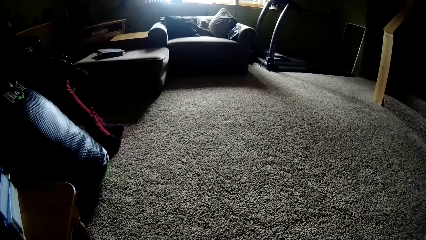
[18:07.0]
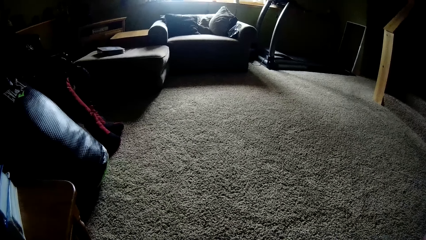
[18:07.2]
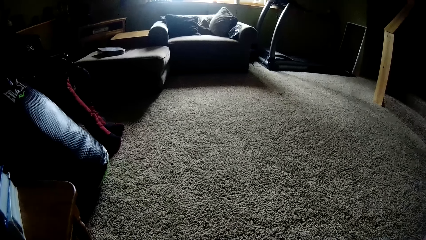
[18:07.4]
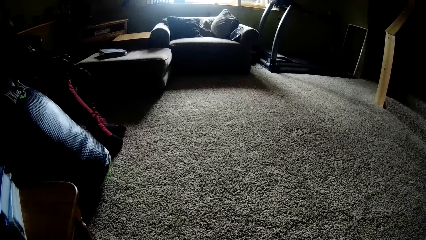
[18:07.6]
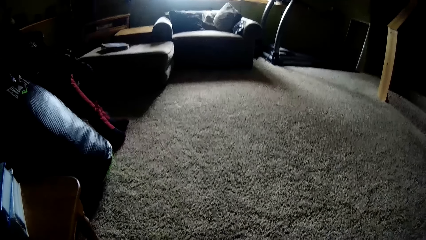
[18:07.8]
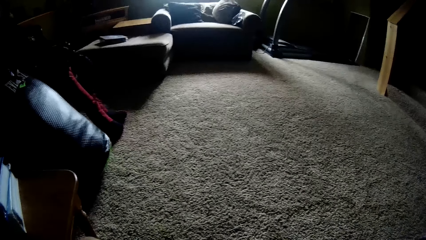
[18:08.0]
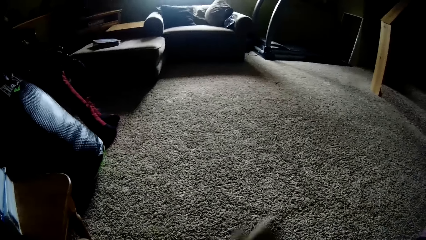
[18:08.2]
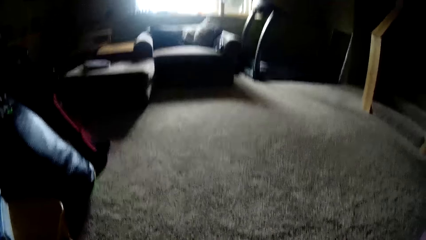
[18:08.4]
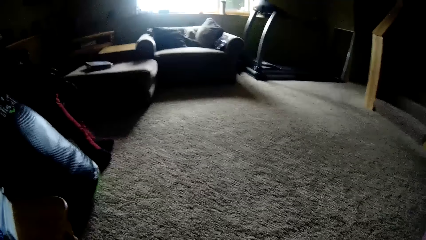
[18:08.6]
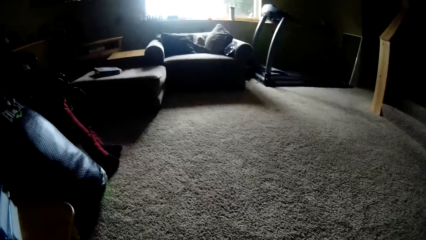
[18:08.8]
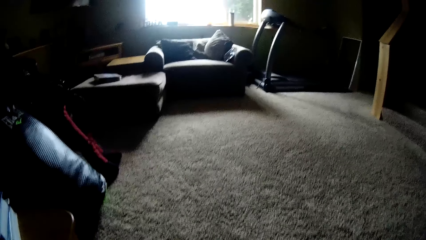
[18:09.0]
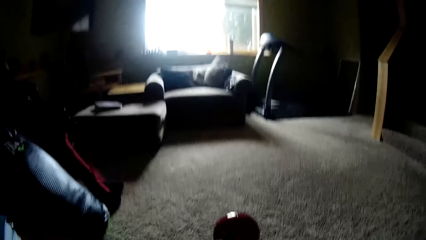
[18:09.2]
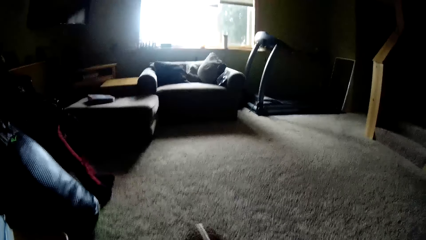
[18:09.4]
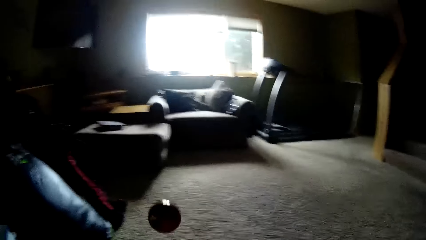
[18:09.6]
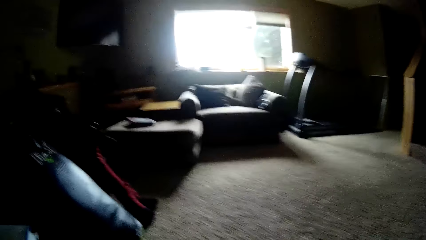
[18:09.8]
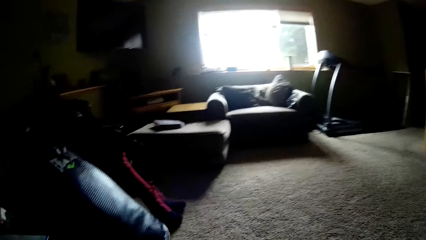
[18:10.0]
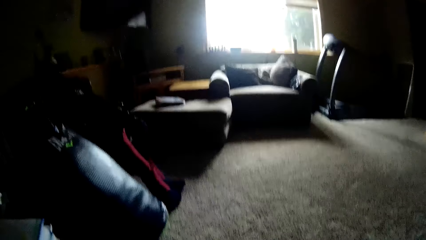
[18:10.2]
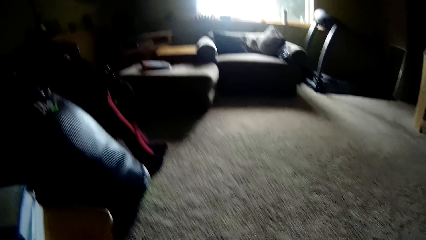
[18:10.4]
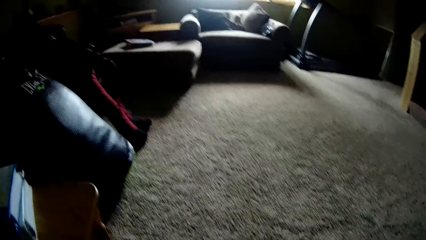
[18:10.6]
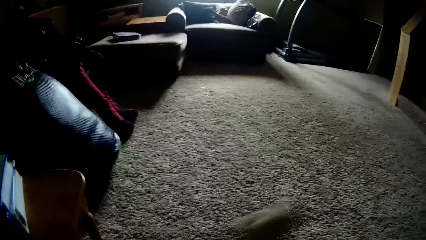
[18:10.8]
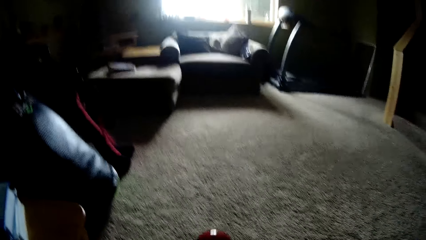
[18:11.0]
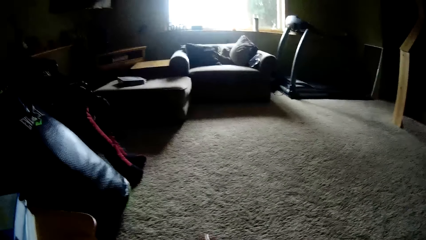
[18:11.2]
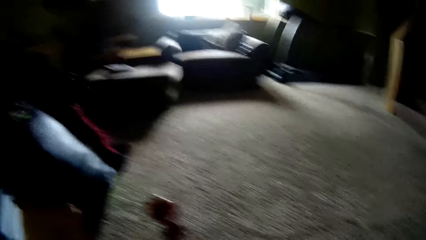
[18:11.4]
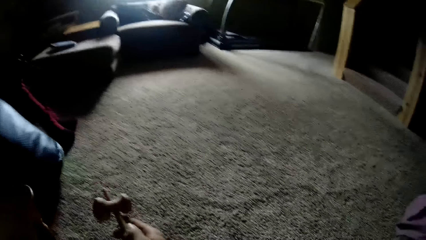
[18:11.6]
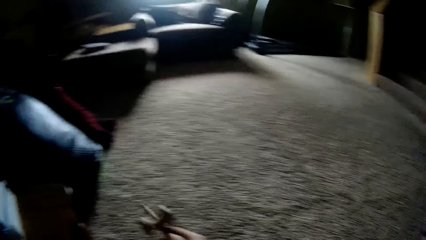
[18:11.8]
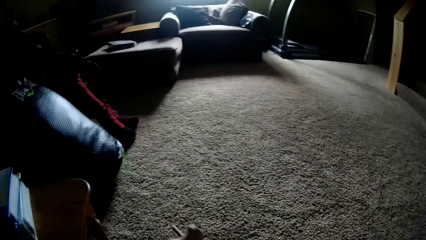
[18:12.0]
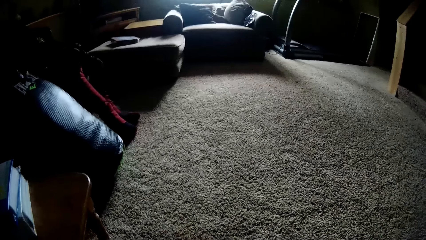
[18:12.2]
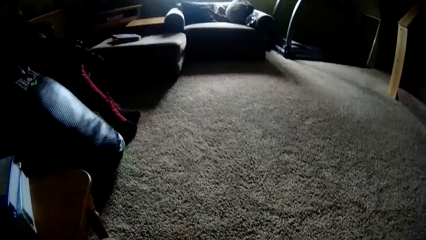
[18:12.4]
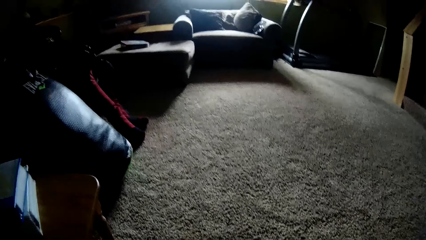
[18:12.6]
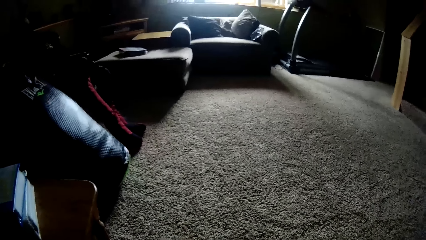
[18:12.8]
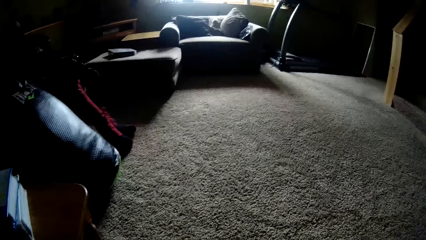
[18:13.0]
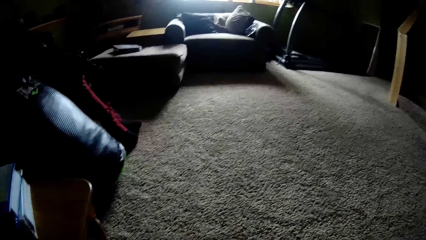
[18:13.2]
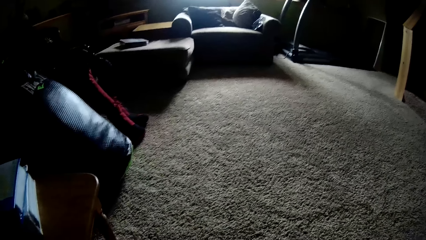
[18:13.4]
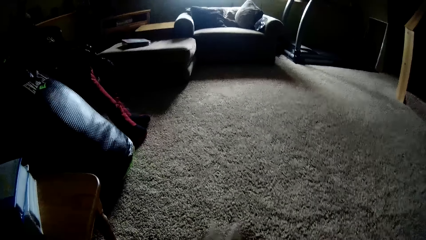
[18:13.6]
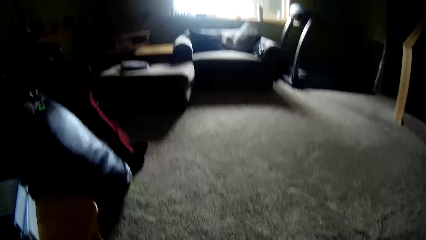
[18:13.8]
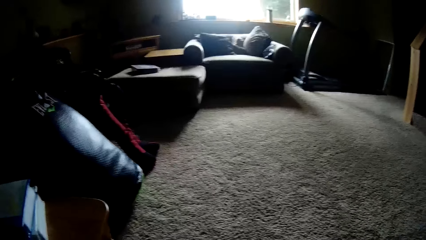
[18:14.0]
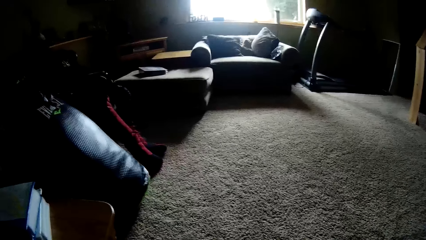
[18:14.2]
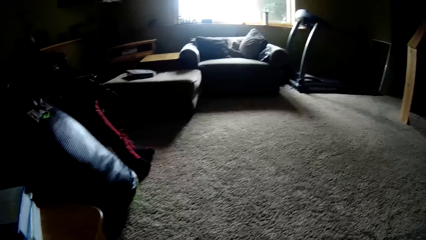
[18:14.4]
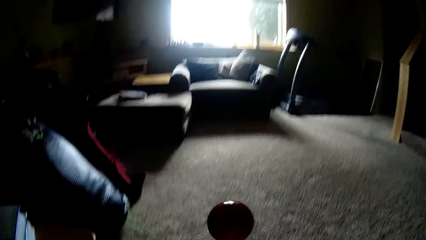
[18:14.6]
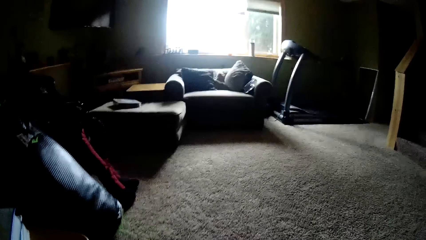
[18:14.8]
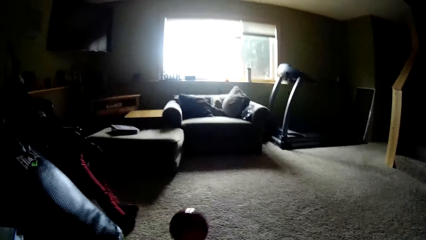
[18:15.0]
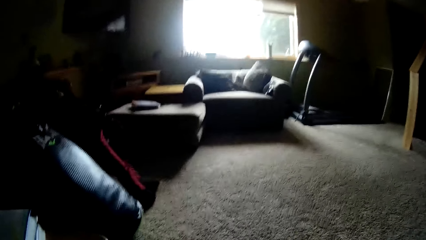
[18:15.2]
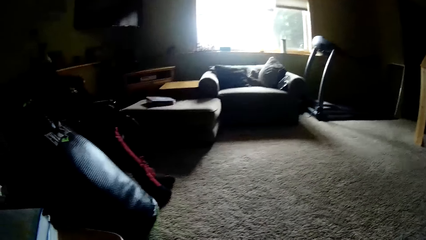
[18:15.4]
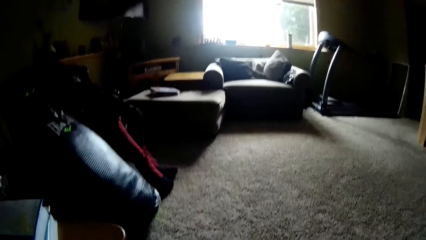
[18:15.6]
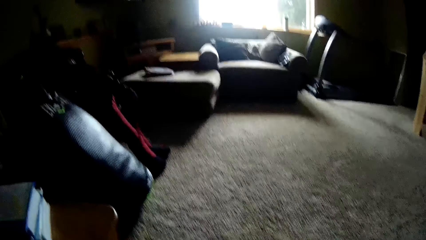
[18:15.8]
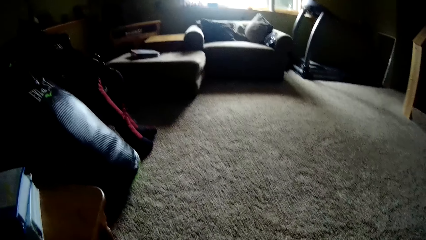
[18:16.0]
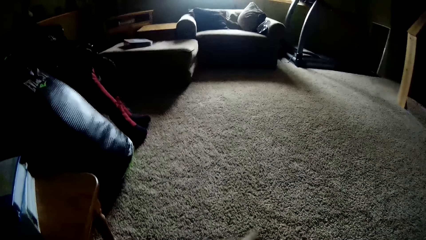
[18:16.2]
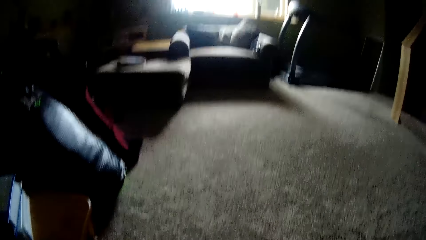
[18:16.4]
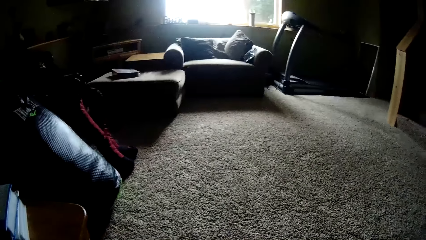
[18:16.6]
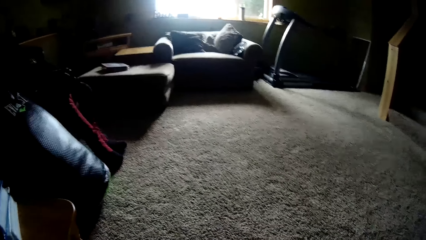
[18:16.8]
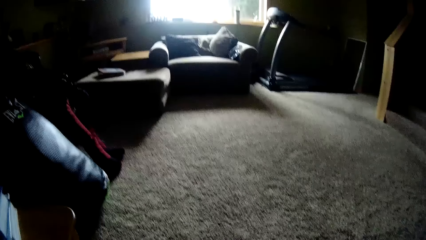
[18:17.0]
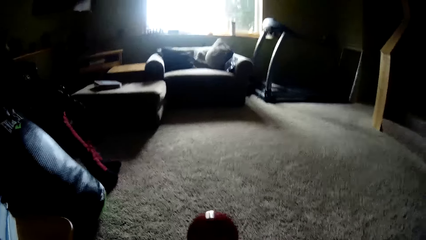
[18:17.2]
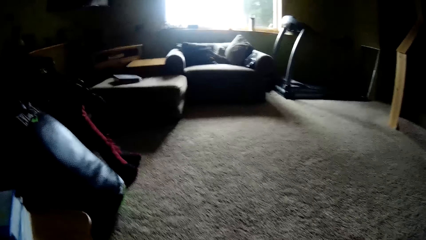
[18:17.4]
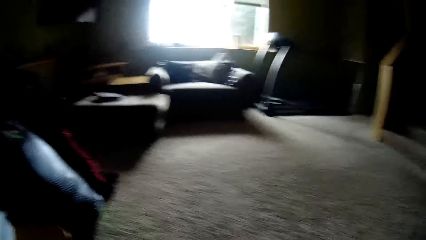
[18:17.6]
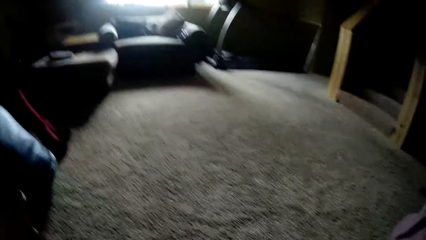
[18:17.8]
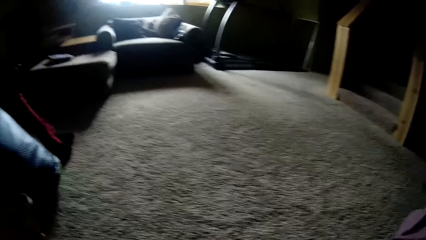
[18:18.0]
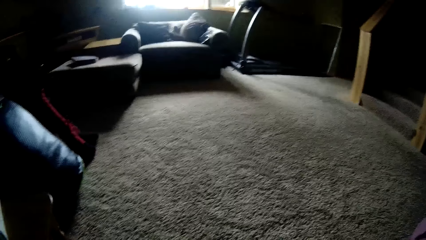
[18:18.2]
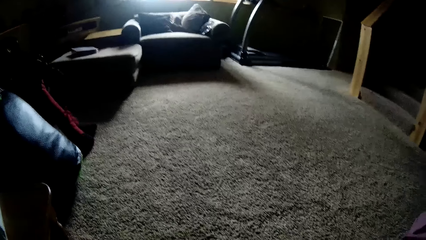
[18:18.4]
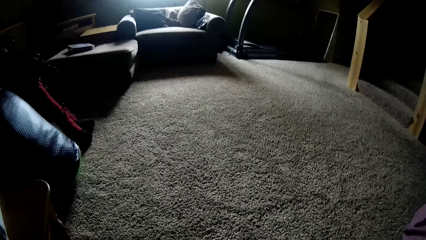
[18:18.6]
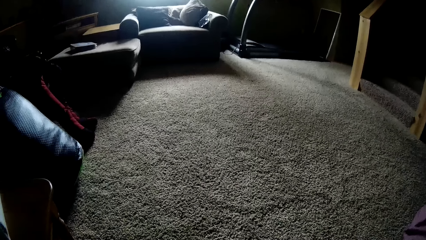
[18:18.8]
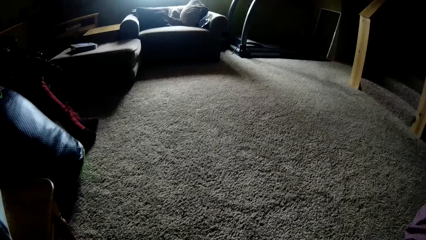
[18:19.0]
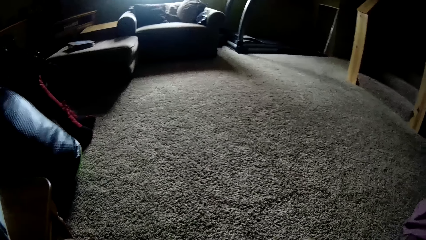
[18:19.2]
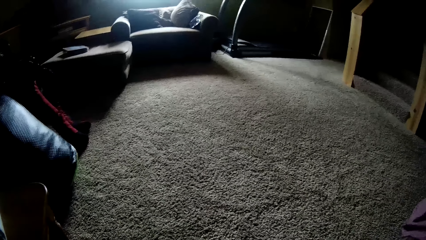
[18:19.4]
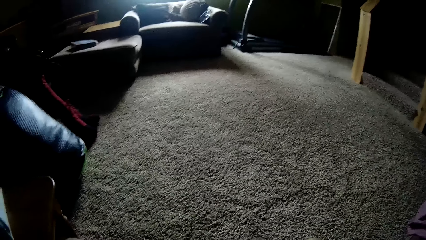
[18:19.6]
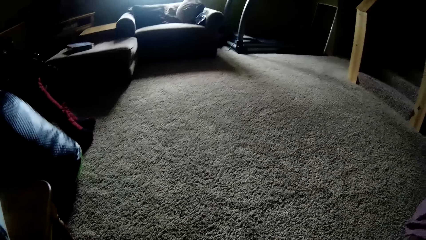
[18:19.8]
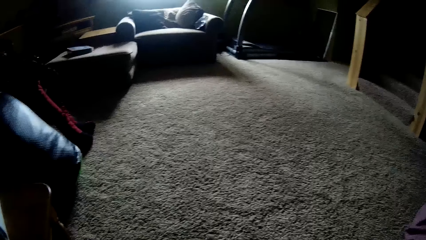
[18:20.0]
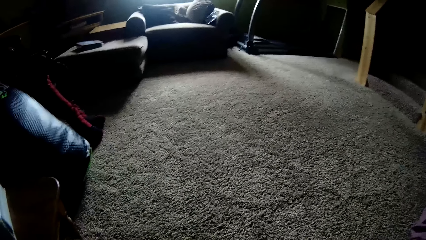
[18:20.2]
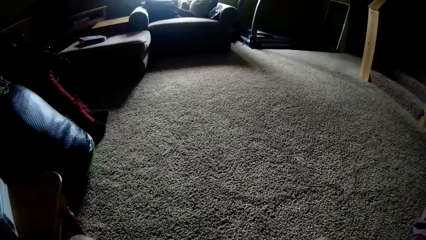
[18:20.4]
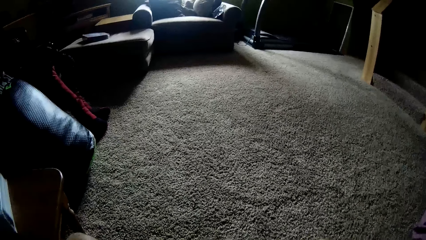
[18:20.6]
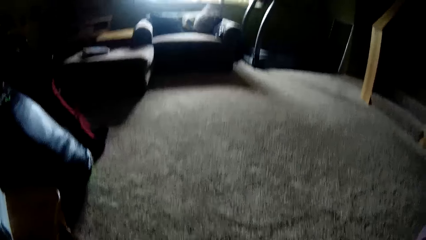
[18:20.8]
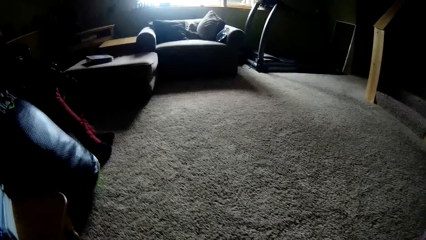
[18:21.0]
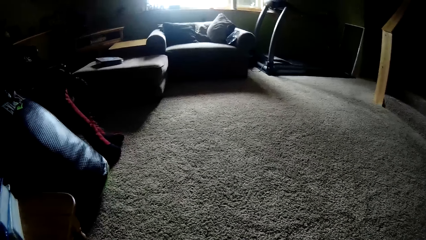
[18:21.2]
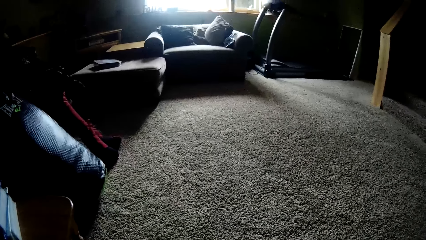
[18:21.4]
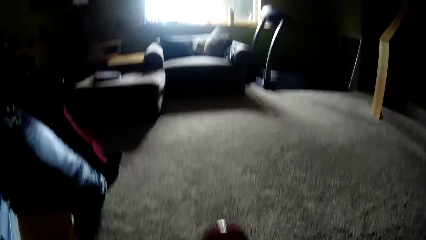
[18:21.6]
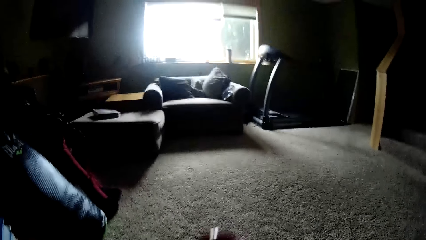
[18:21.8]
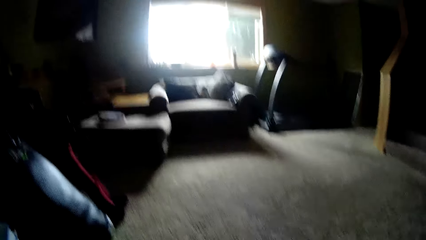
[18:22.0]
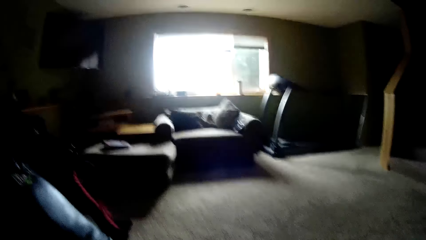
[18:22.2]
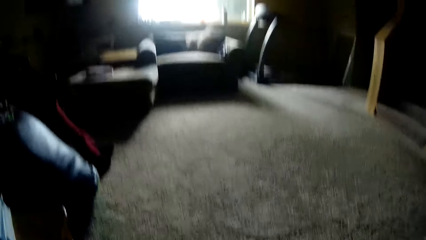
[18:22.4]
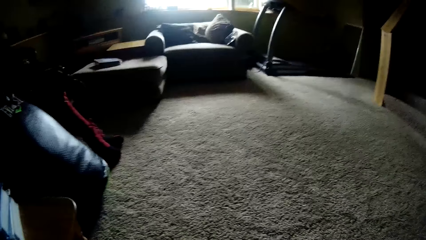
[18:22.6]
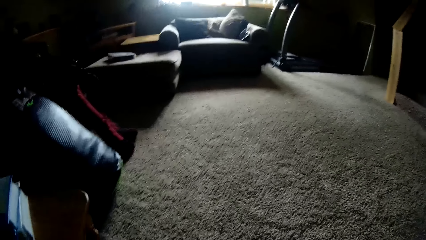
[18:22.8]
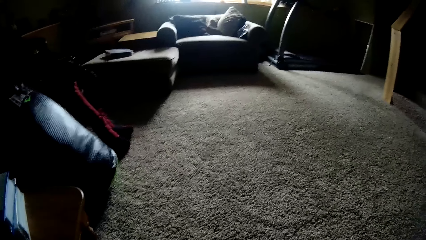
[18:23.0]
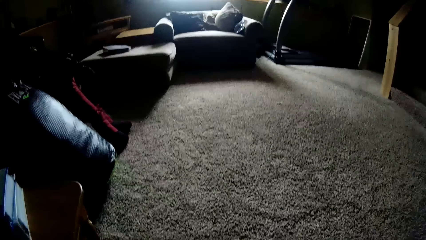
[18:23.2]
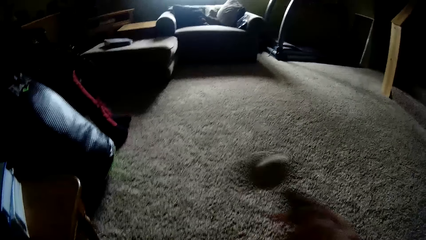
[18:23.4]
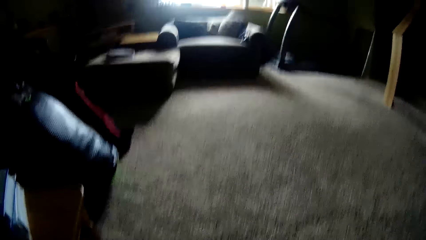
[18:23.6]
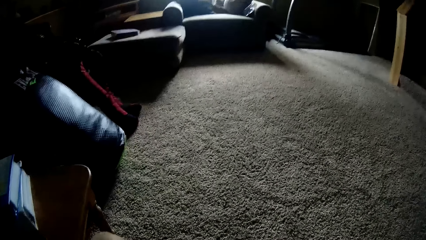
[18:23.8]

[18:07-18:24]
The camera wearer tosses the ball with the wooden tool with the right hand. They toss it repeatedly.
